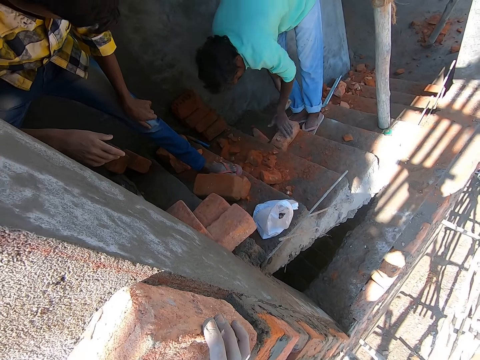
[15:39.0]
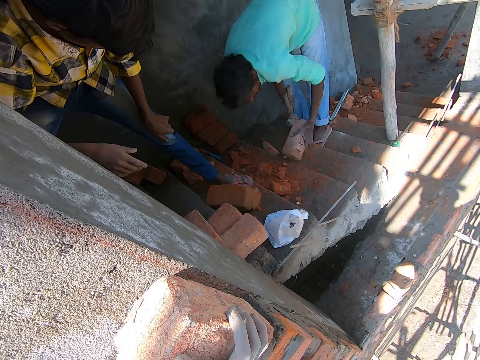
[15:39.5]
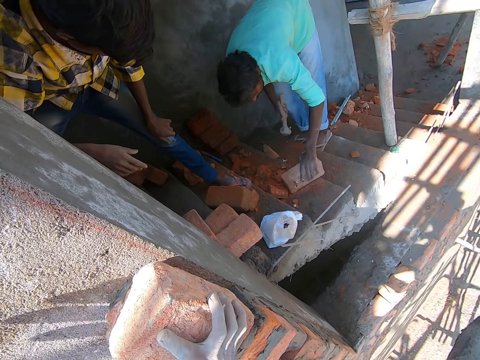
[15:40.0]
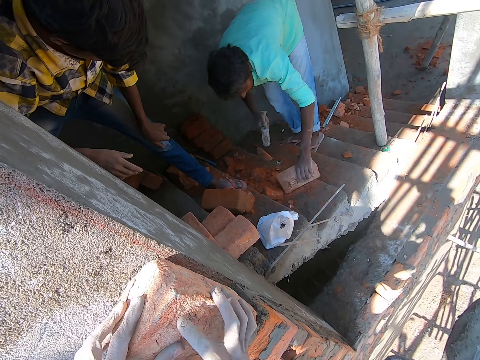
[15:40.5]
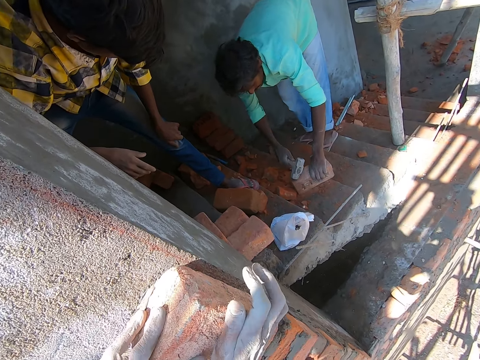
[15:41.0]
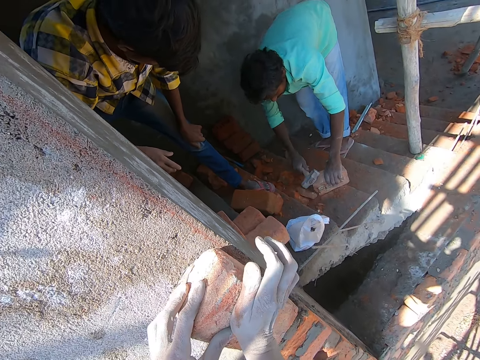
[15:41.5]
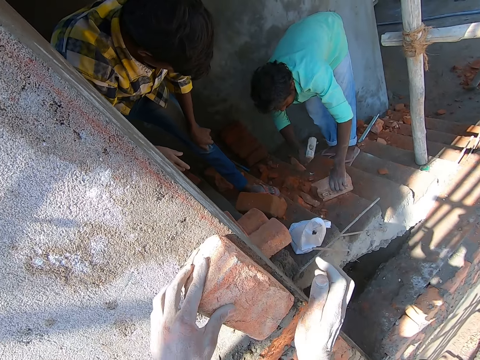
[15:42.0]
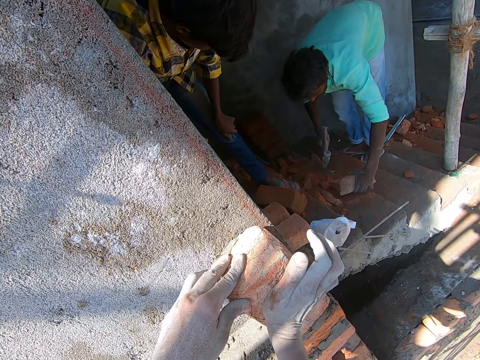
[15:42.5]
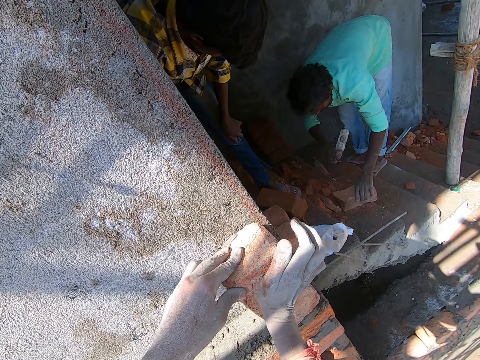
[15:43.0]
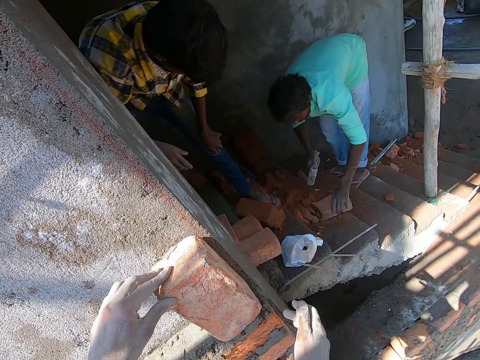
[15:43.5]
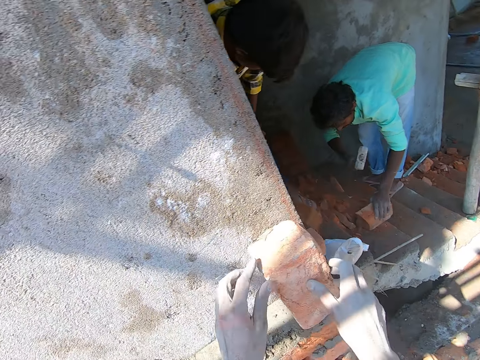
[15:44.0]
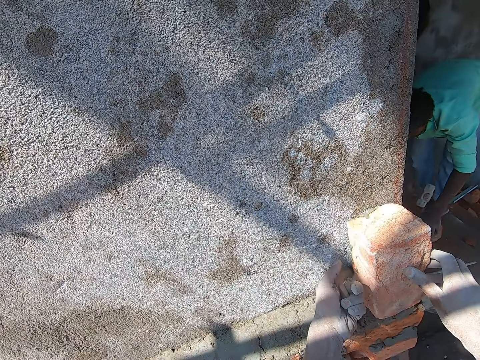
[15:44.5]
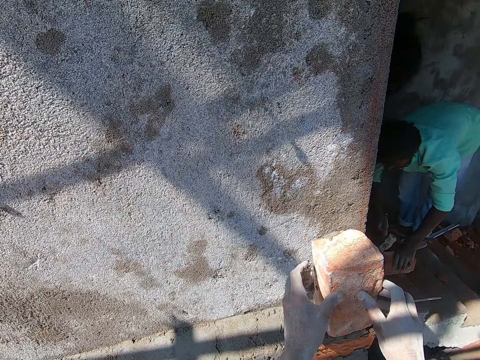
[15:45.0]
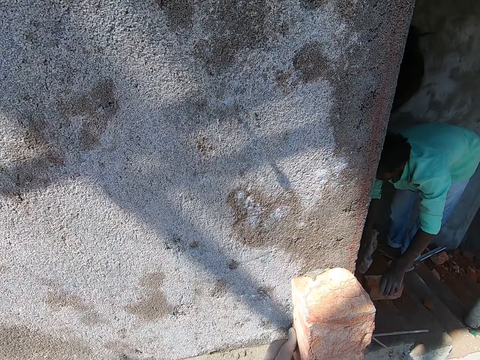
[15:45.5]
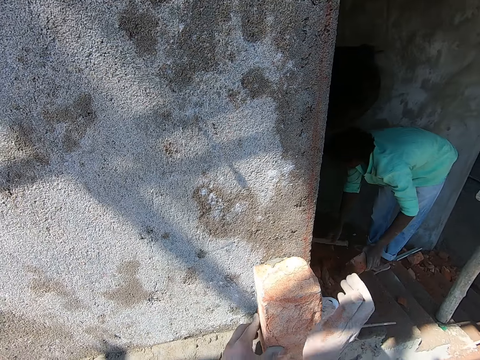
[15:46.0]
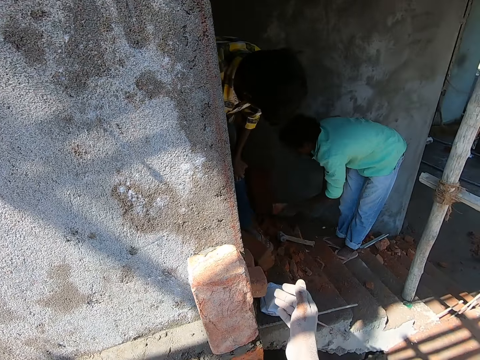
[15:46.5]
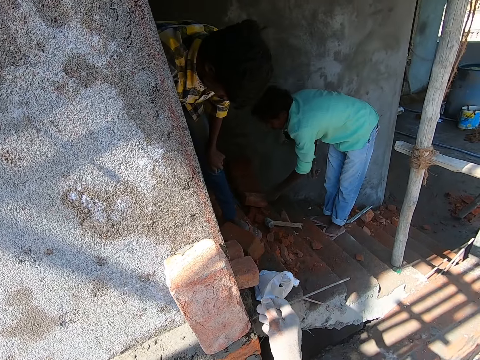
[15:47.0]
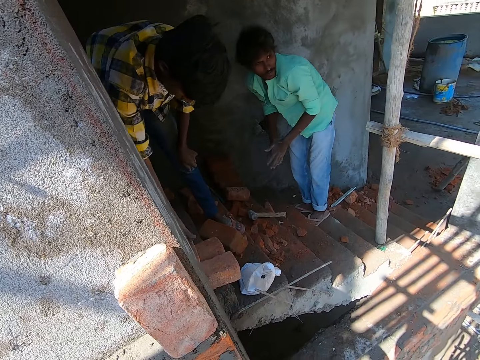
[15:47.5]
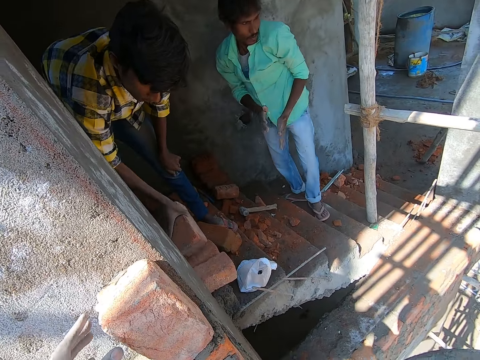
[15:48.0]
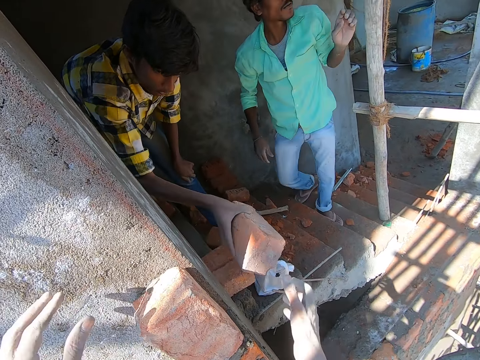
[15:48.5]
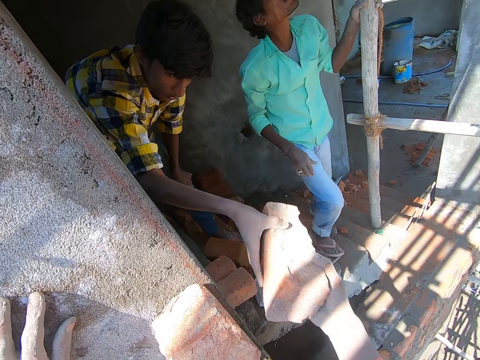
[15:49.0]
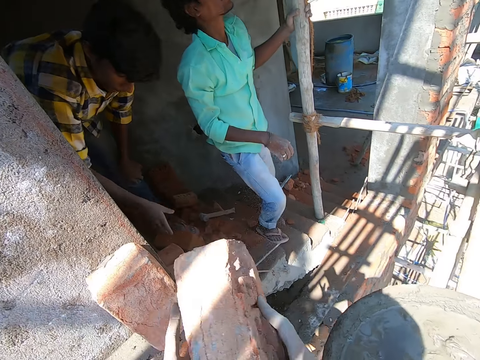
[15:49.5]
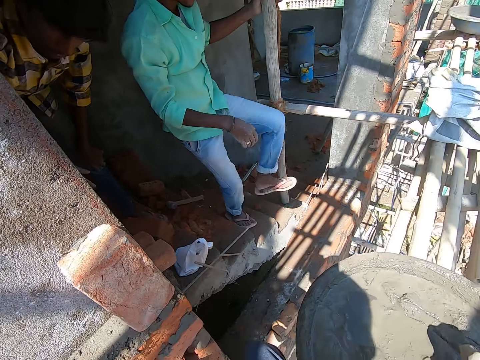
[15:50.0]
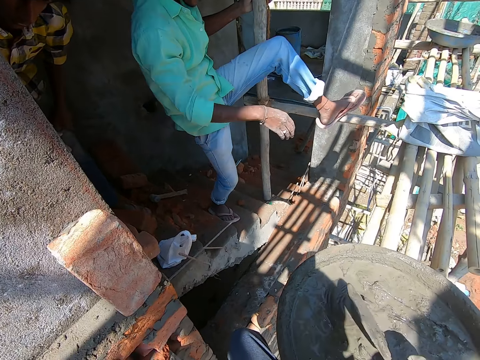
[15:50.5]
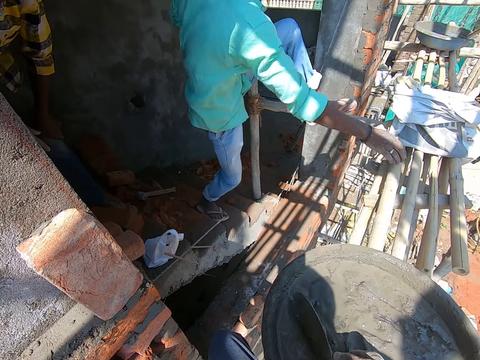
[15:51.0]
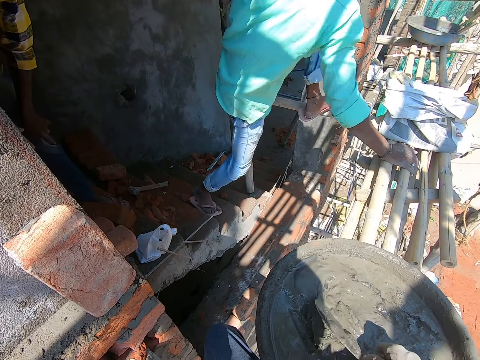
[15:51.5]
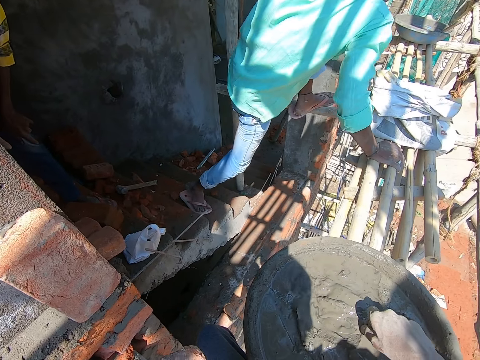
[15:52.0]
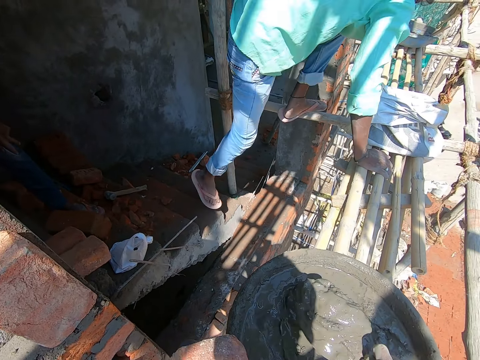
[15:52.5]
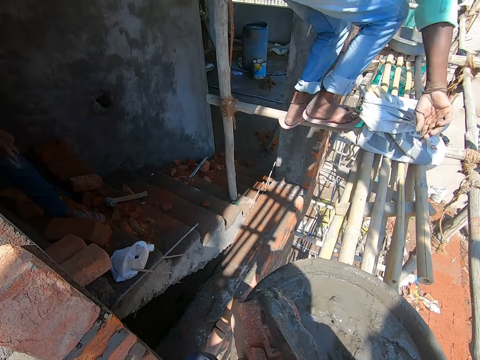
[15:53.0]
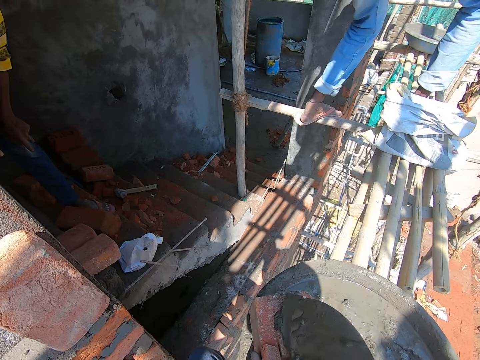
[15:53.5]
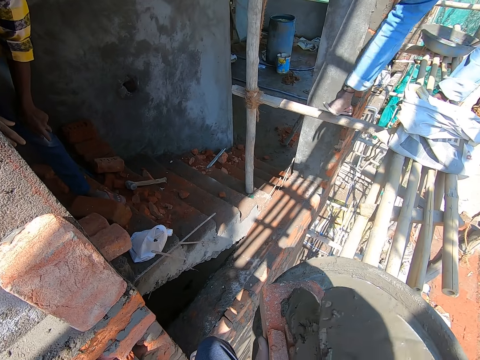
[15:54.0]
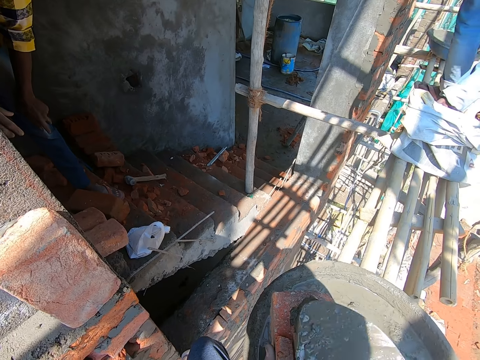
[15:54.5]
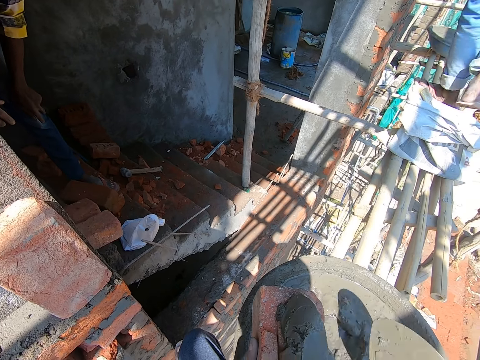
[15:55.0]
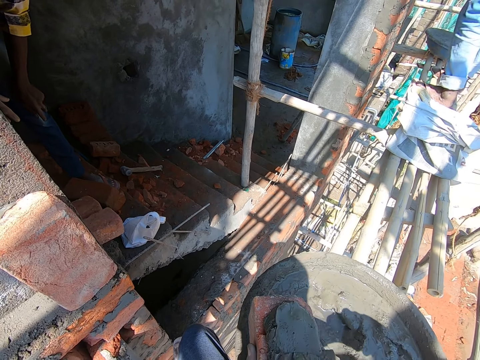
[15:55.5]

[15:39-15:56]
A man moves a brick on the stairs with his right hand. The camera wearer holds the brick on the wall with his hands. The man hits the brick with the hammer in his right hand. The camera wearer hits the brick on the wall with his right hand. He adjusts the brick on the wall with his hands. The man hits the brick with the hammer in his right hand and drops the hammer on the ground with his right hand. The camera wearer hits the brick on the wall by hand. The man places the brick on the pile of bricks with his left hand. He rubs his palms together. Another man picks a brick from the stairs with his right hand. The other man hands the camera wearer the brick. The camera wearer takes the brick from the other man with his left hand. The first man holds the scaffold with his left hand. The camera wearer passes the brick from his right hand to his left hand. He picks the trowel from the bowl of cement mix with his right hand. The first man climbs the scaffold. The camera wearer scoops cement mix from the bowl with the trowel in his right hand. He pours the cement mix on the brick with the trowel in his right hand. He spreads the cement mix on the brick with the trowel in his right hand.

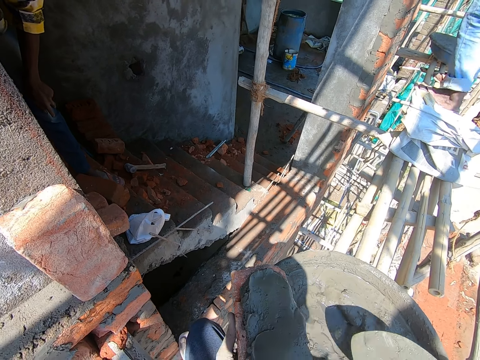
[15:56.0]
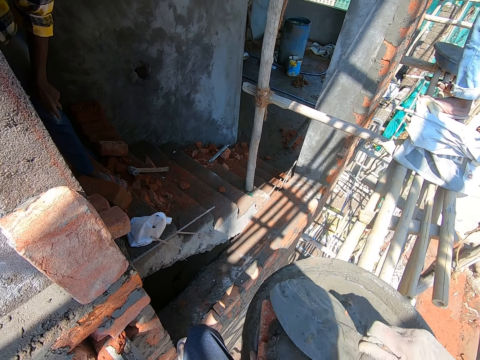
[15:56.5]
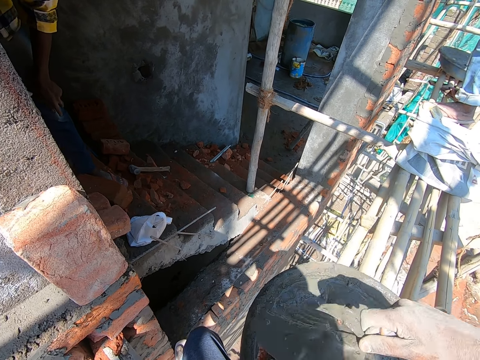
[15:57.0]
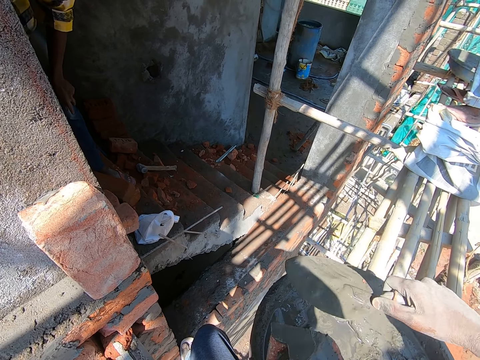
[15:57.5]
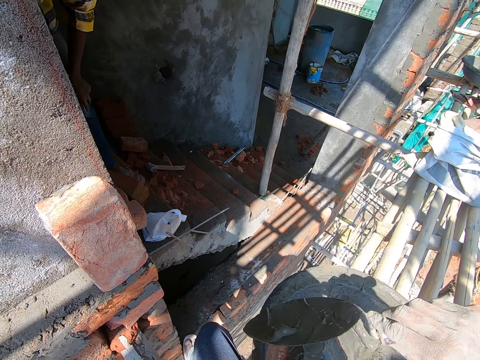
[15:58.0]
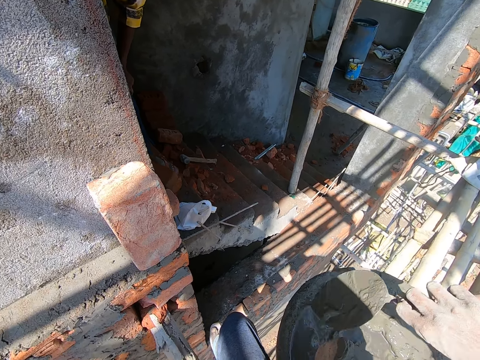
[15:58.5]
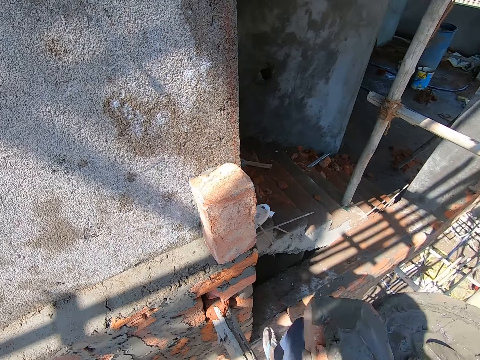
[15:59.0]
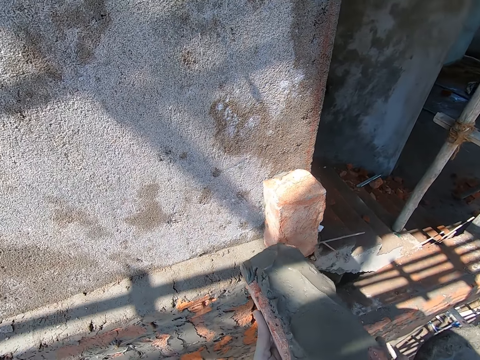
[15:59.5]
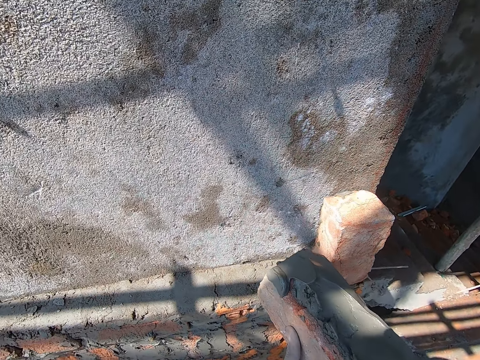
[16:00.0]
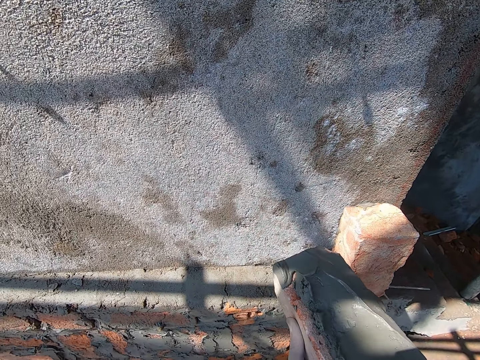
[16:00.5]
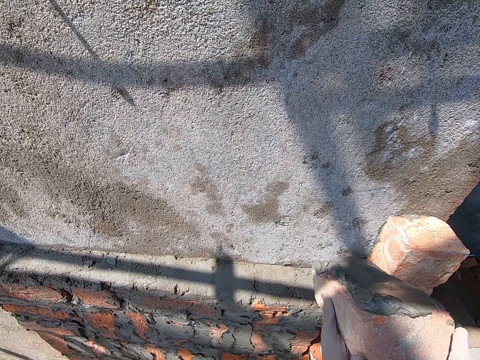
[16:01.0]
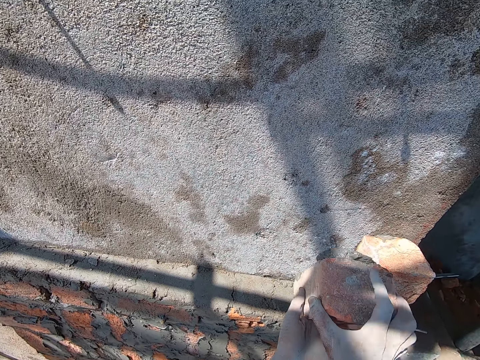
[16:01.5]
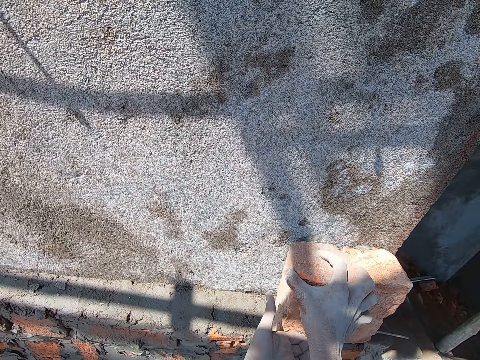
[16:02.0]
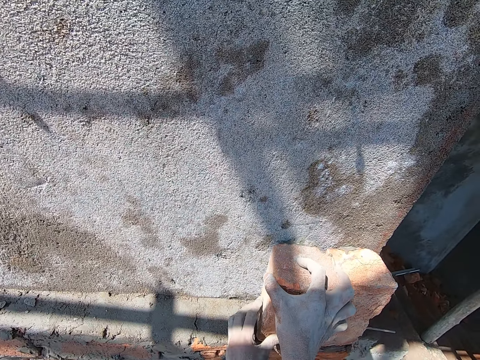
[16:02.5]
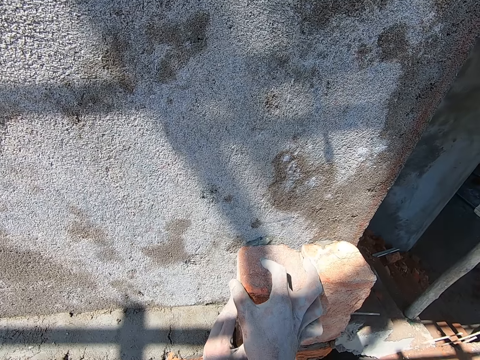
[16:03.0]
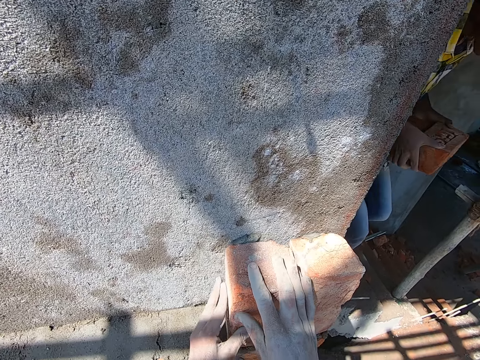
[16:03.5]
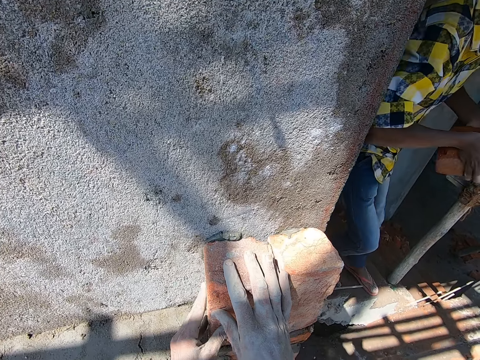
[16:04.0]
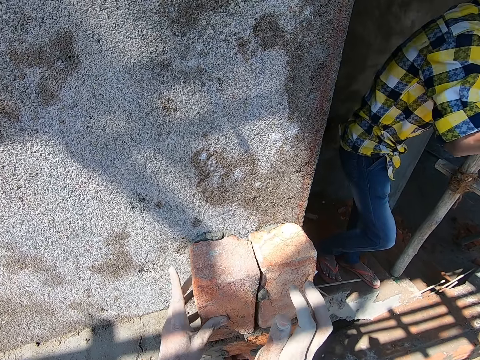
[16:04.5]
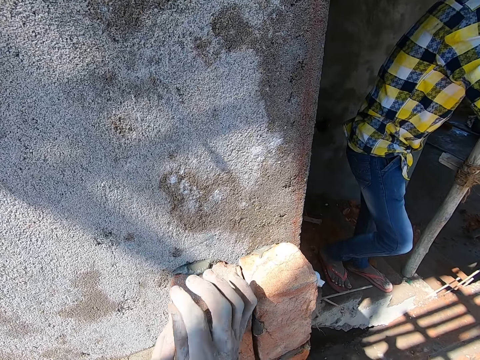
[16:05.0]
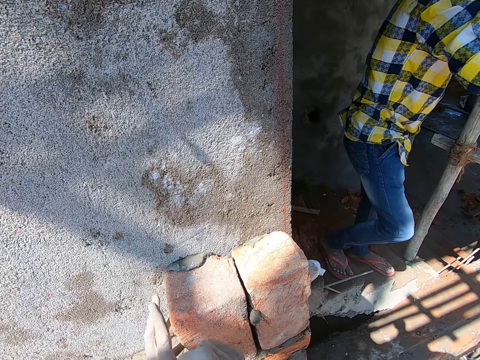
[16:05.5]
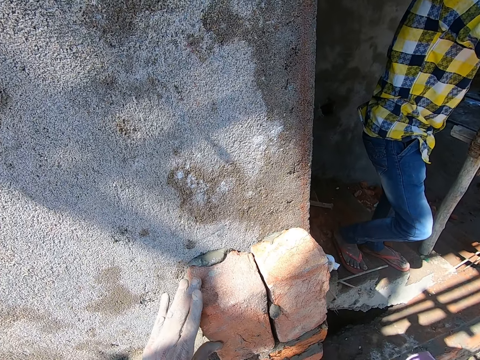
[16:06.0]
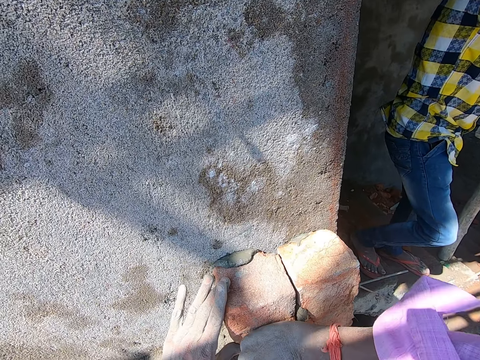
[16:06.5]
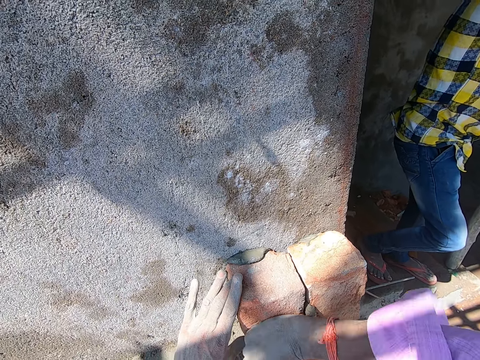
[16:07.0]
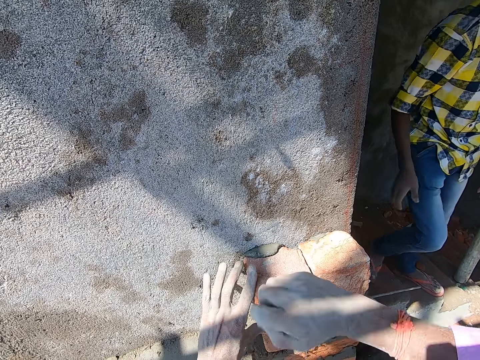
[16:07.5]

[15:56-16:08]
The camera wearer plasters on the mortar. A man converses with the camera wearer. The camera wearer drops the cement trowel on the mortar bowl. He places the brick on the wall with his hands. The man carries bricks with his hands. The camera wearer hits the brick on the wall with his right hand.
